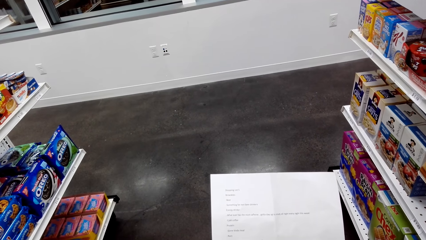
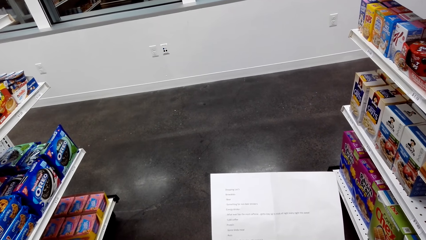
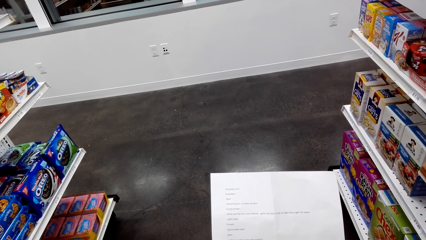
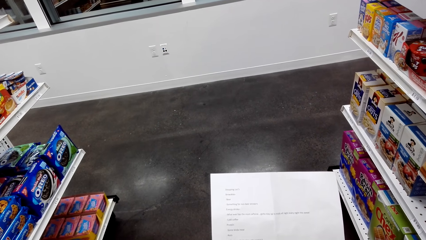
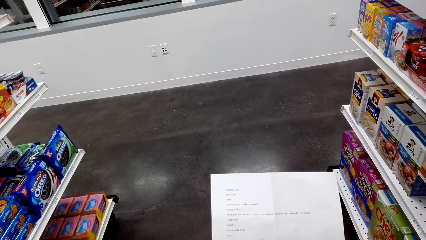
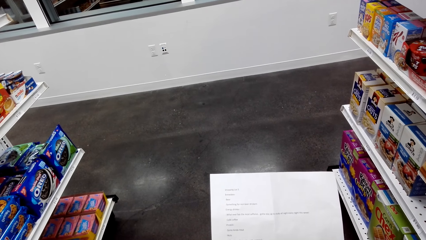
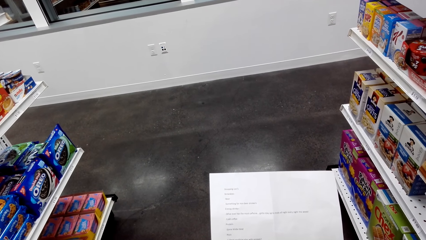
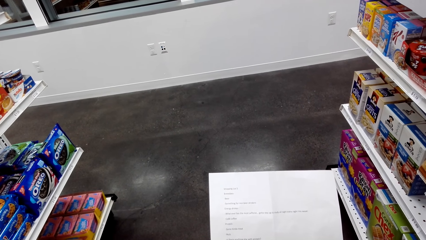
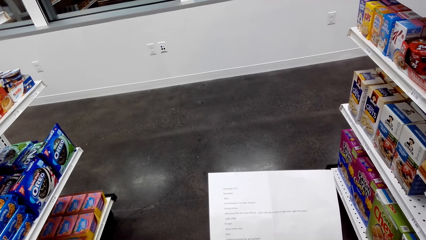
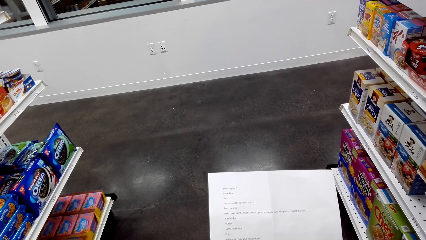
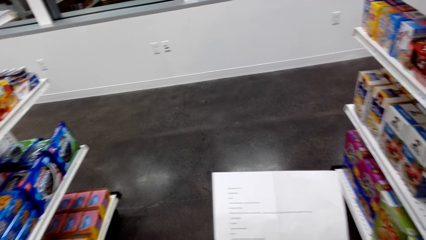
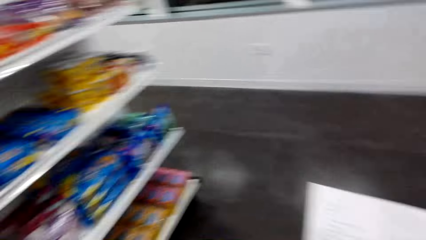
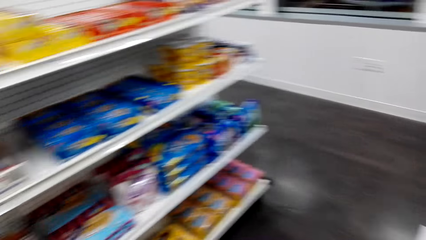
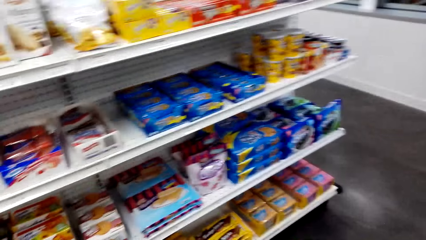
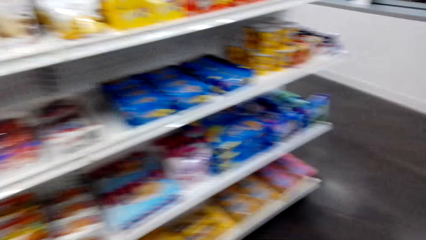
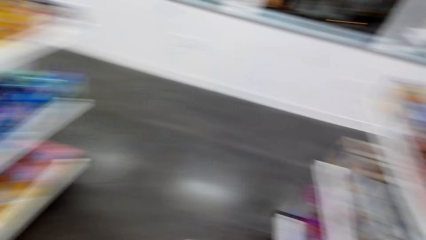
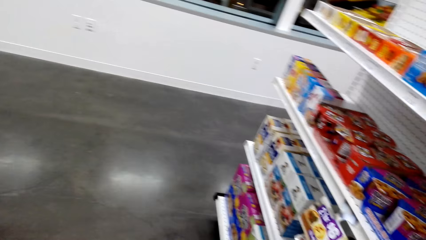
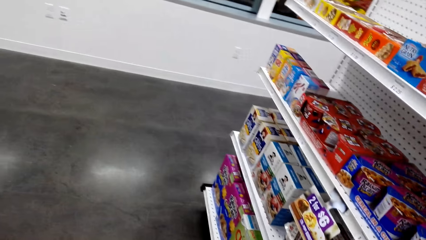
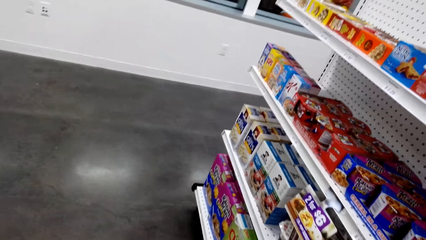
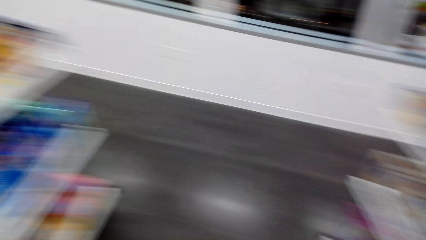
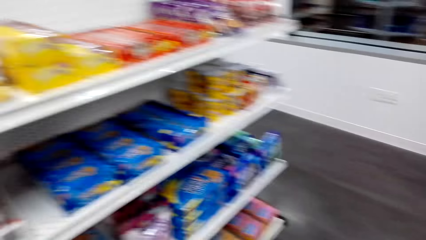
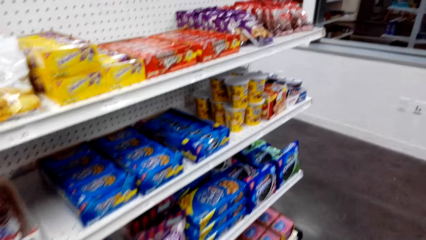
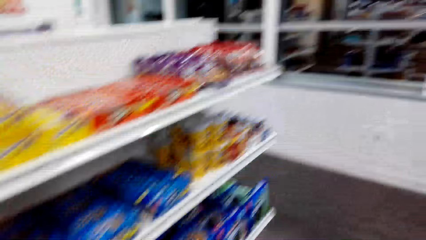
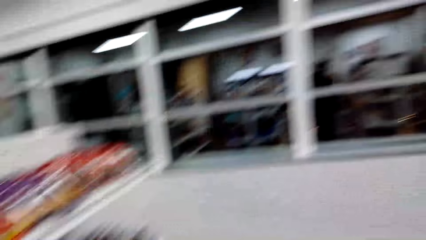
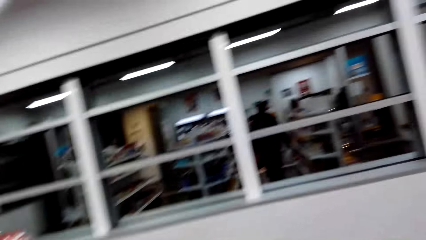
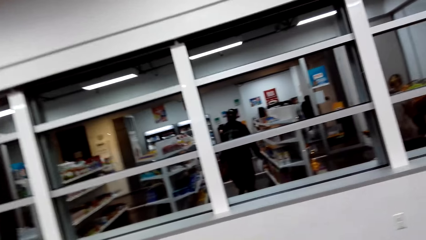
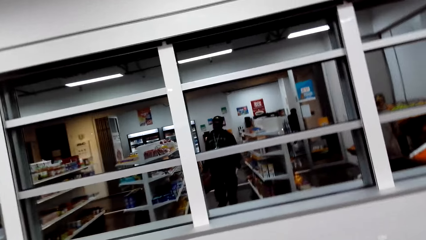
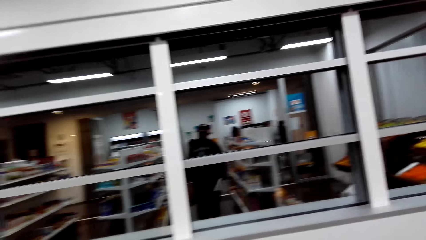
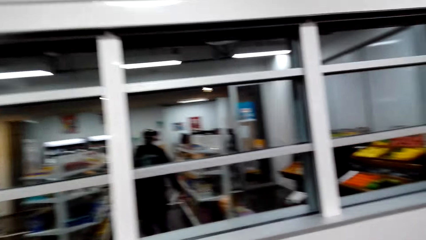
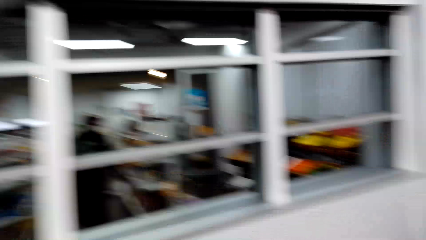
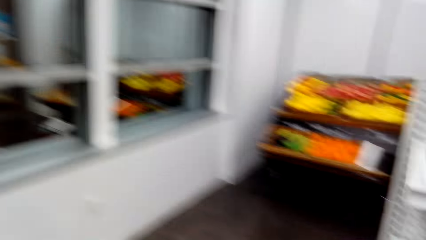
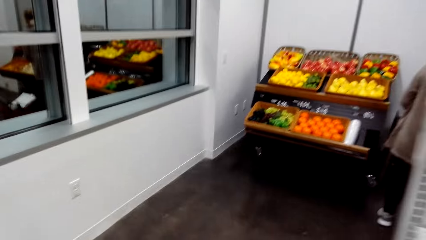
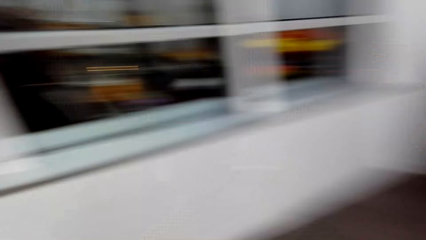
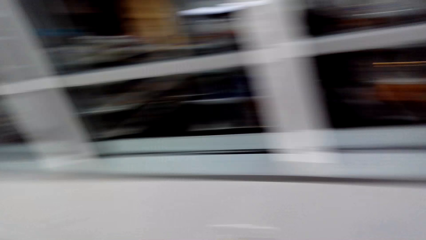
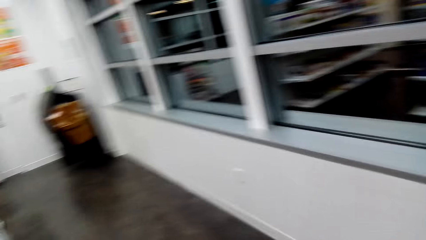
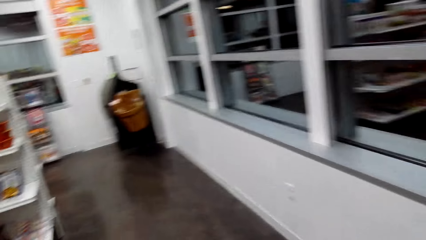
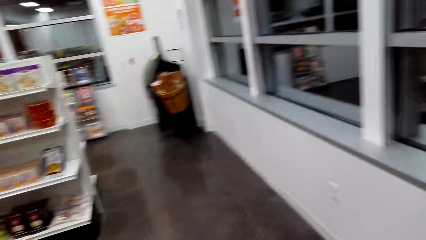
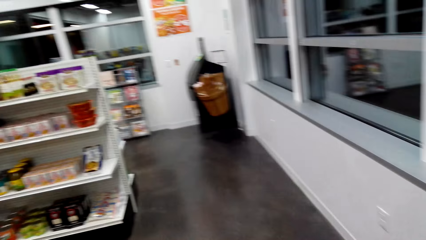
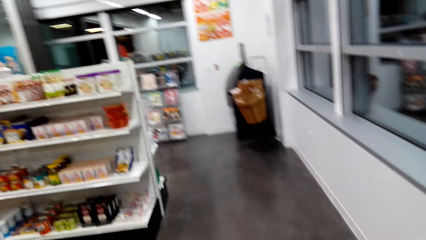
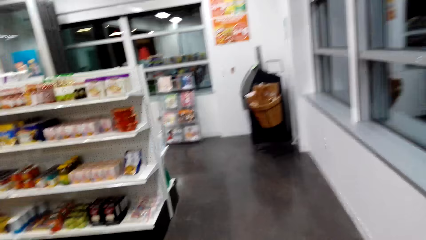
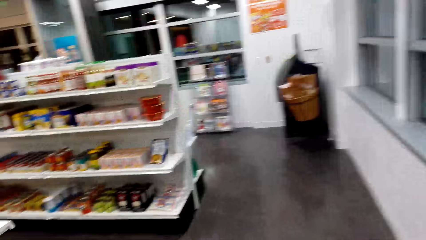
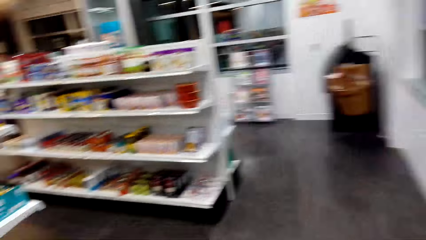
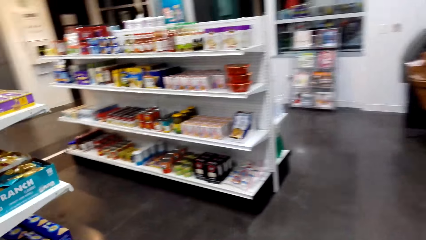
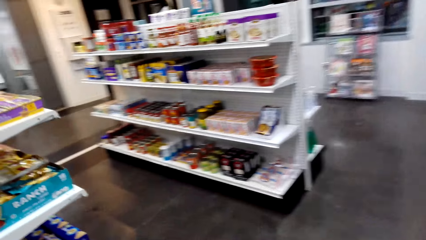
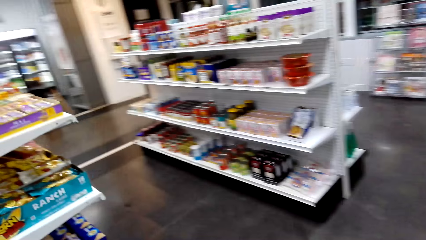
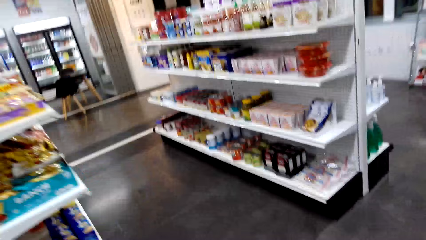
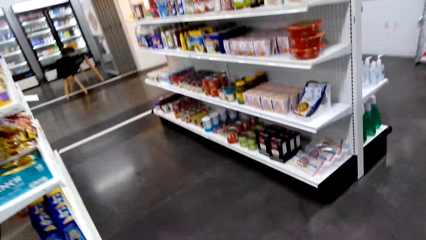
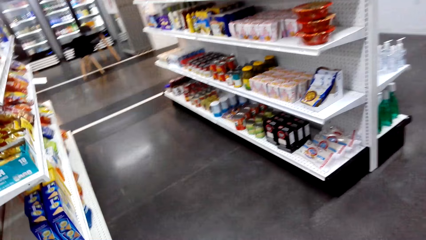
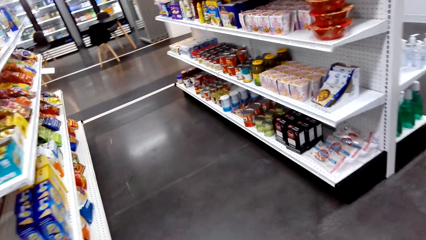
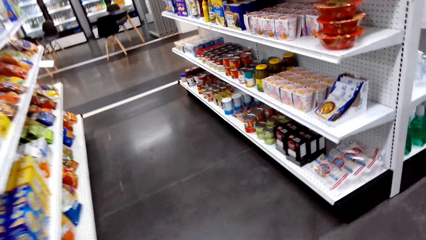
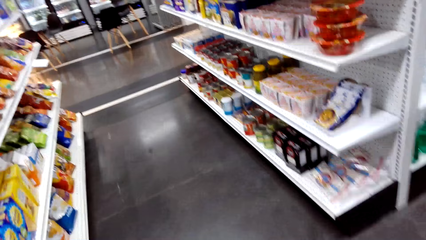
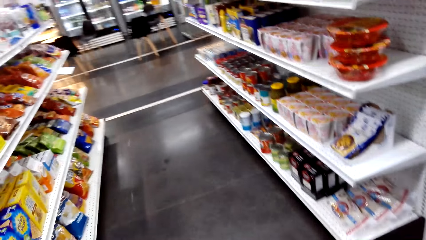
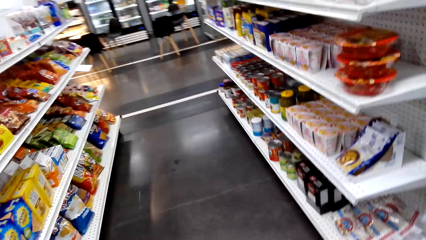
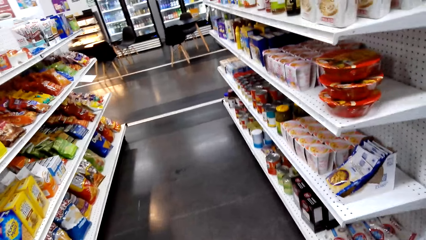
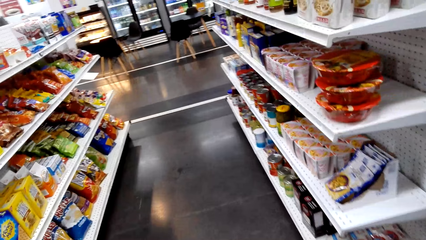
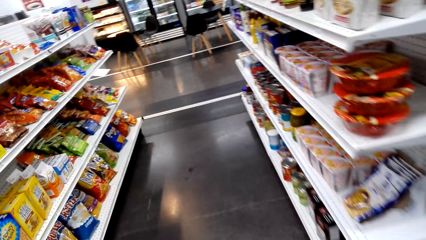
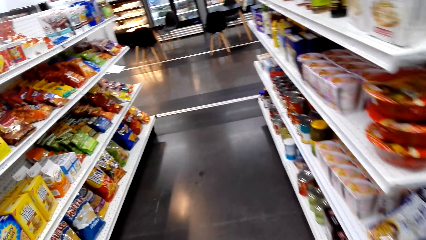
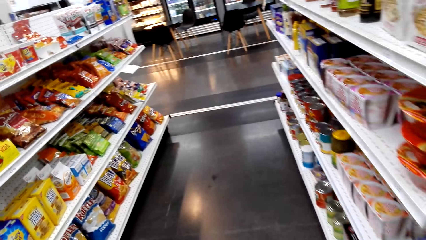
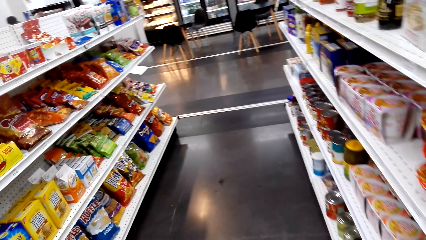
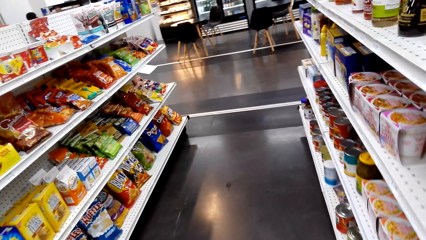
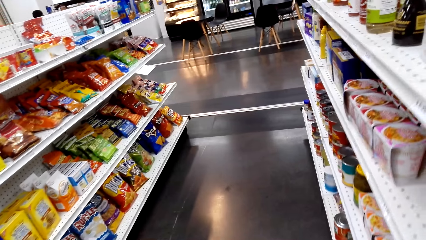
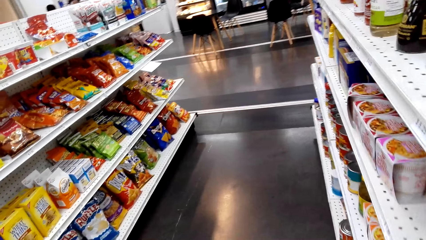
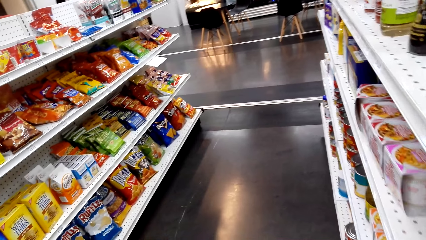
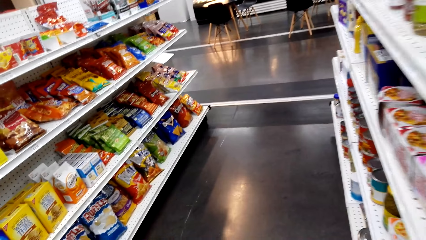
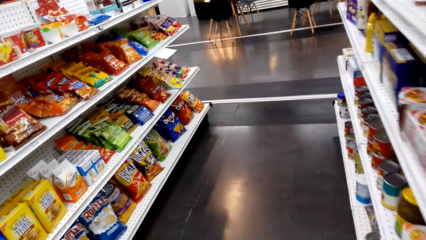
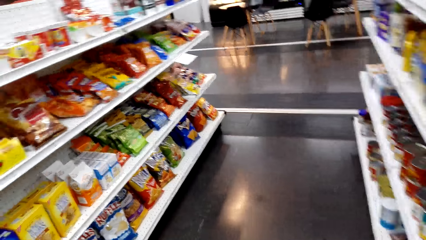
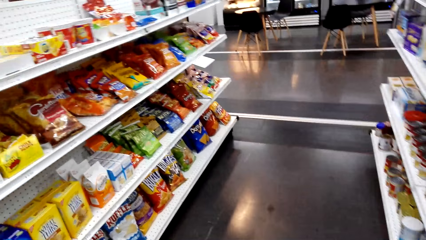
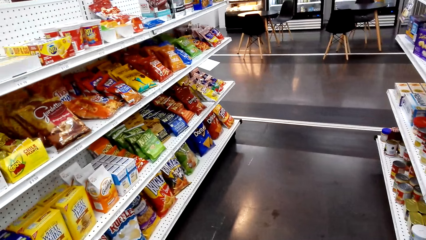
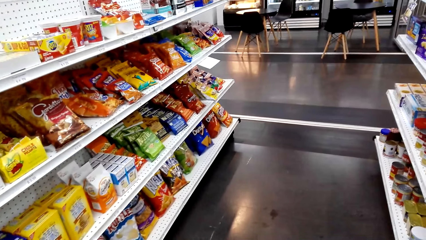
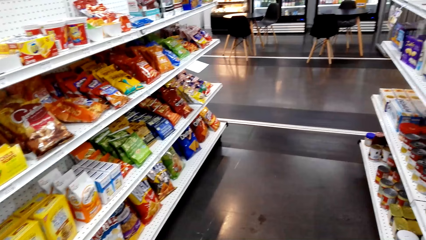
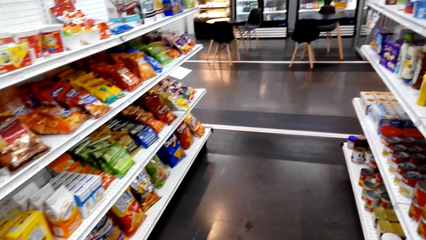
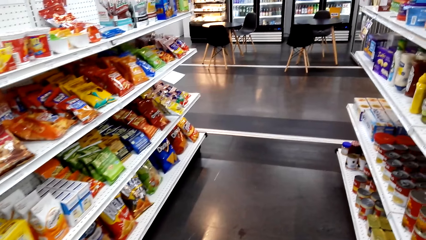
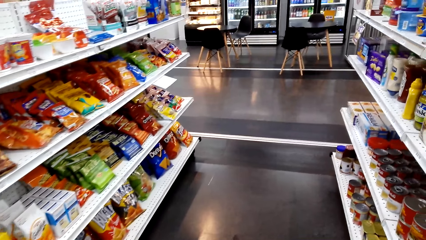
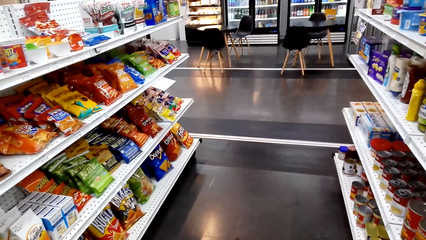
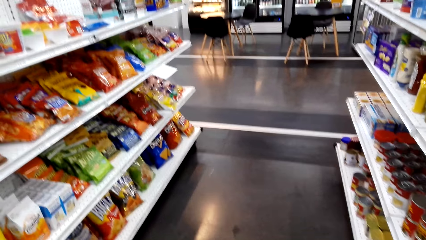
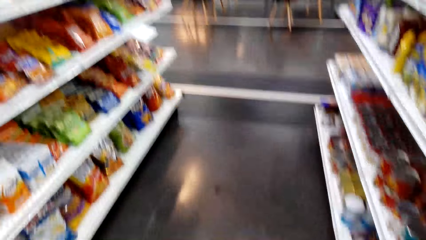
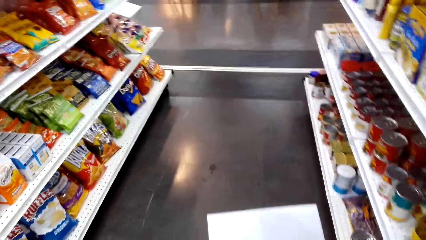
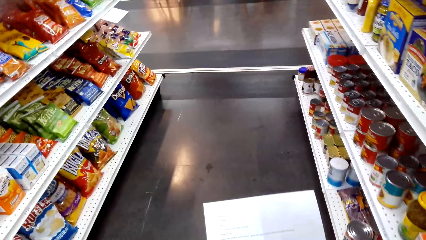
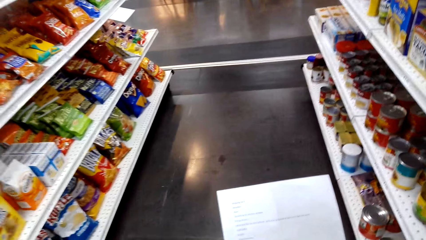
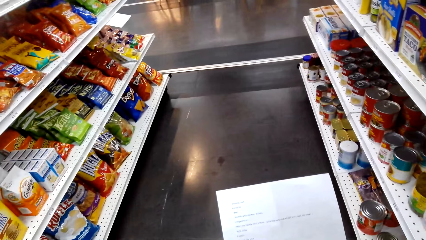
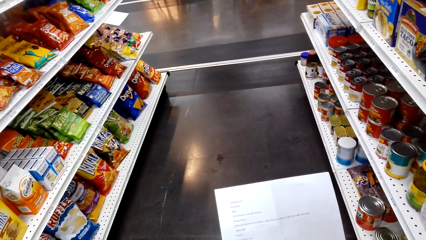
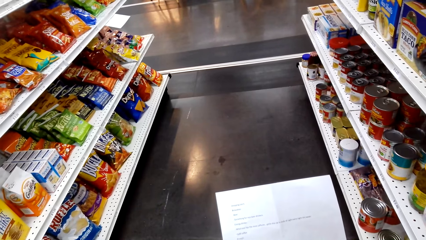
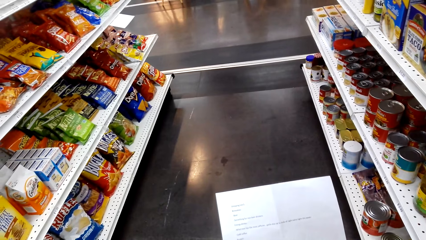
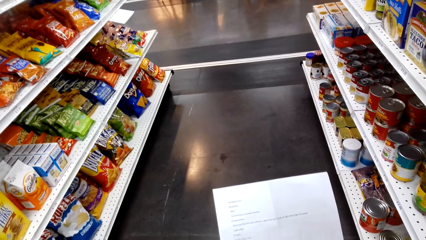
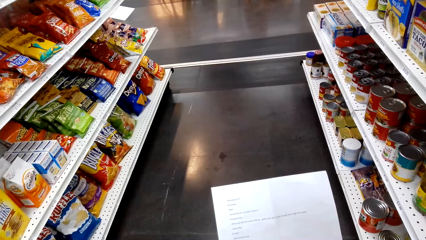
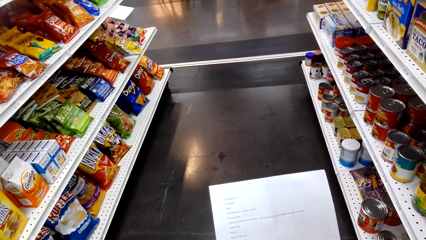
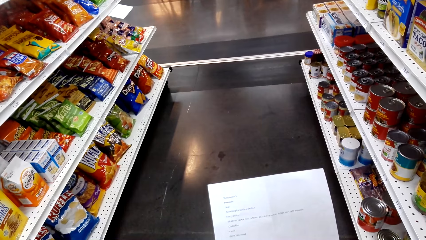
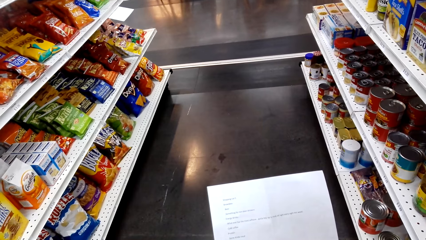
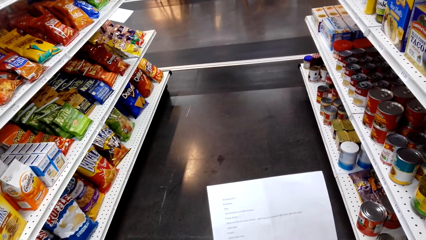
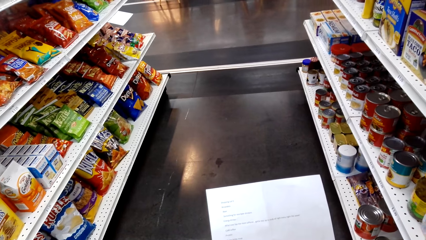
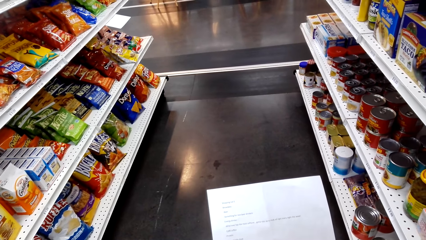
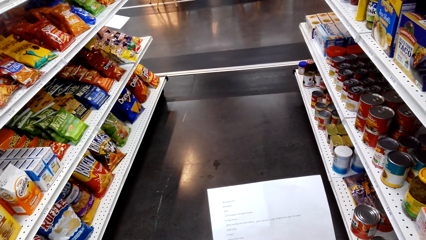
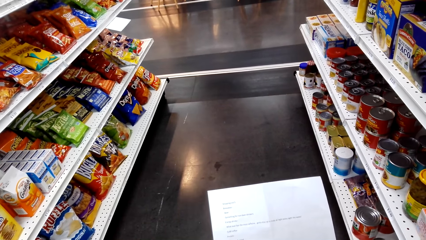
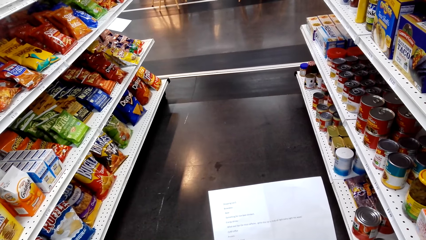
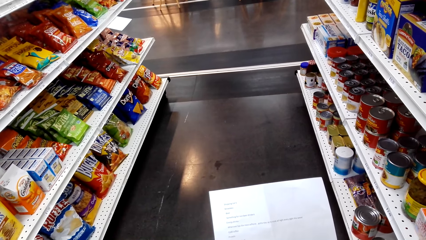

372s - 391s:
The camera wearer looks around the supermarket. They walk. They walk in the supermarket. They check the shopping list. They stand.
